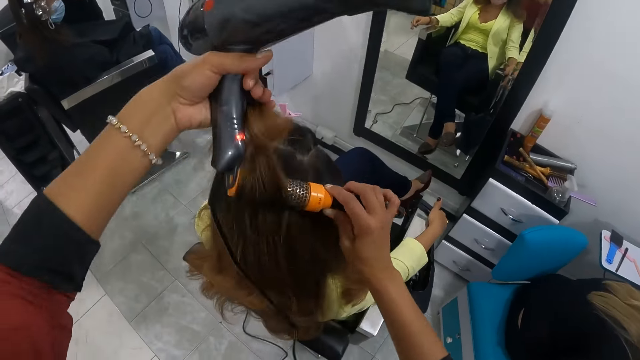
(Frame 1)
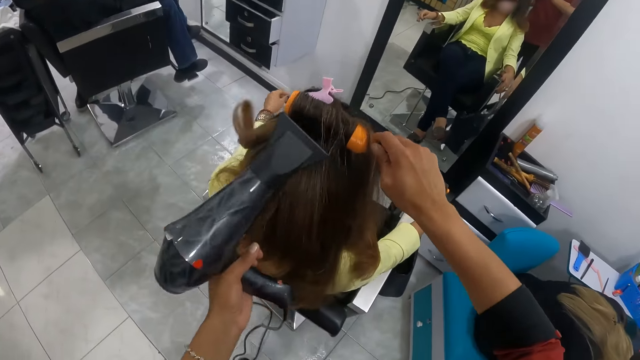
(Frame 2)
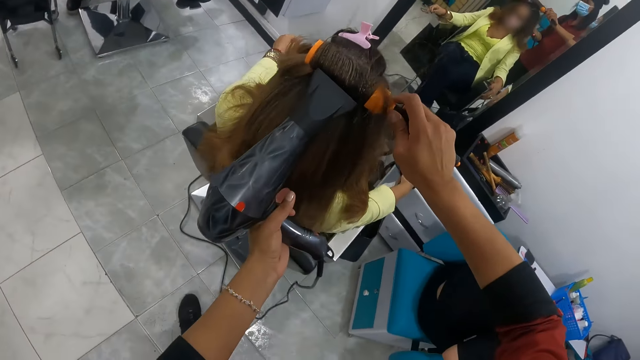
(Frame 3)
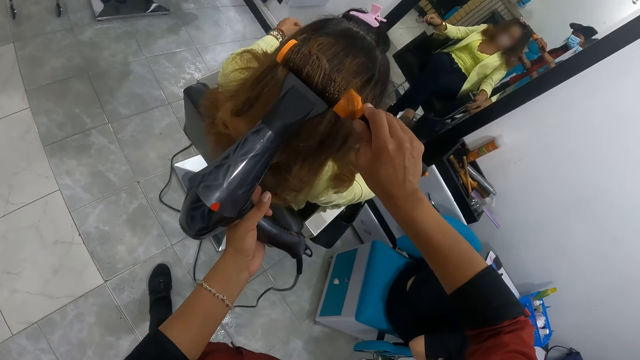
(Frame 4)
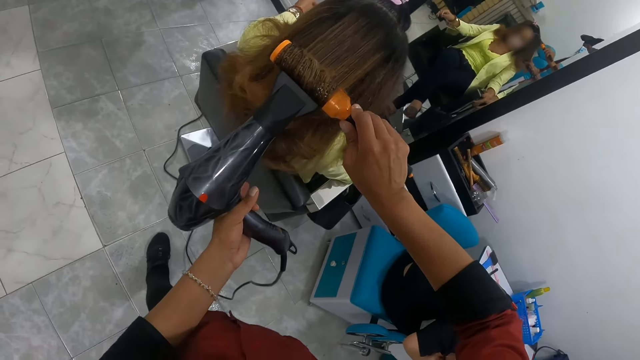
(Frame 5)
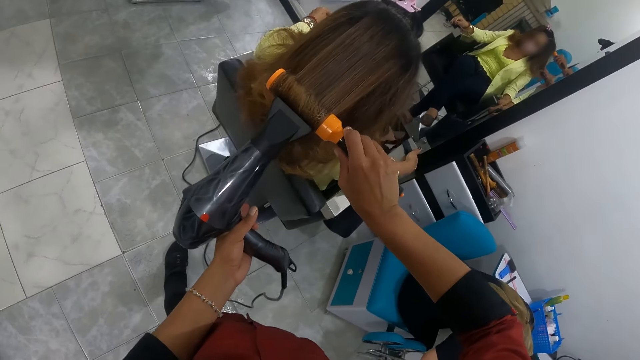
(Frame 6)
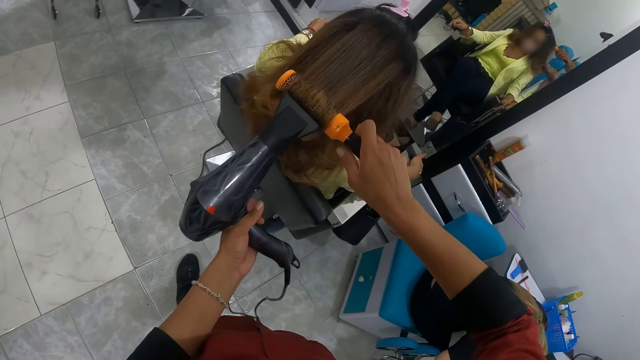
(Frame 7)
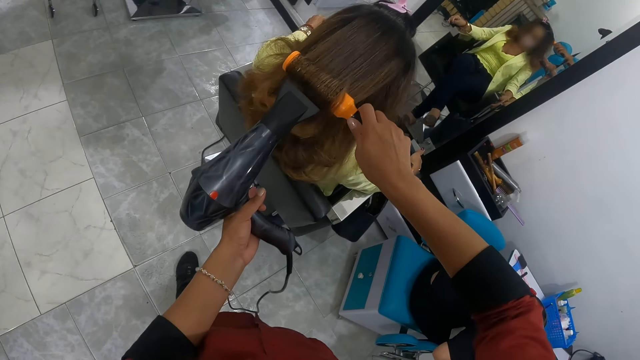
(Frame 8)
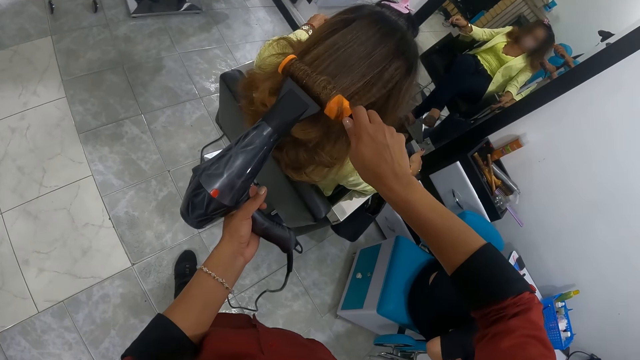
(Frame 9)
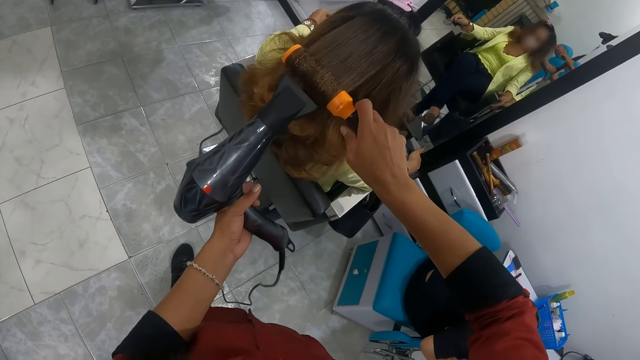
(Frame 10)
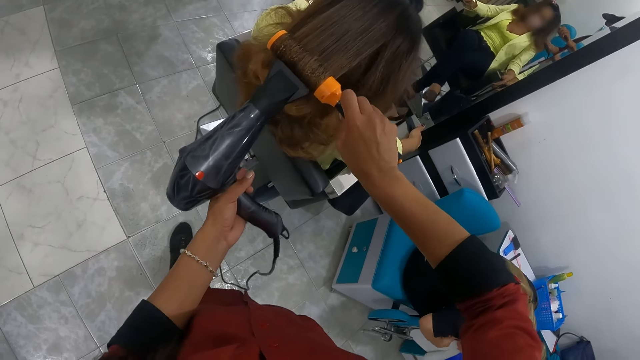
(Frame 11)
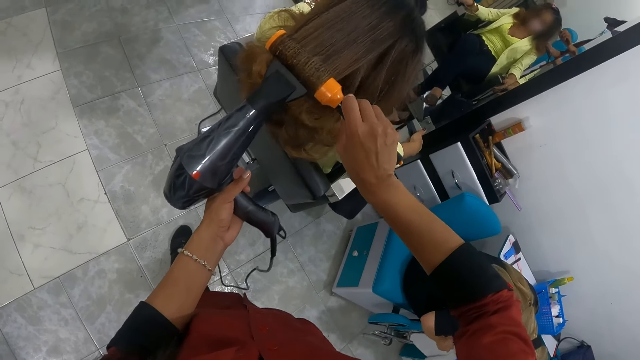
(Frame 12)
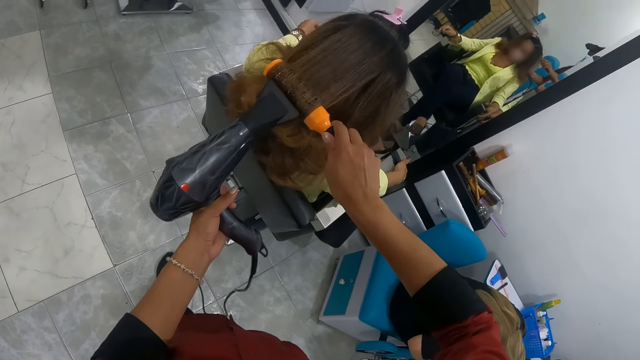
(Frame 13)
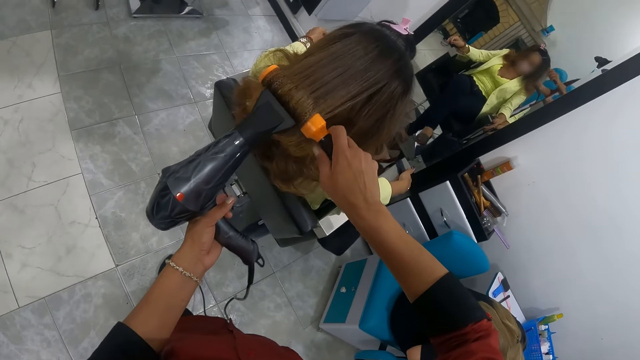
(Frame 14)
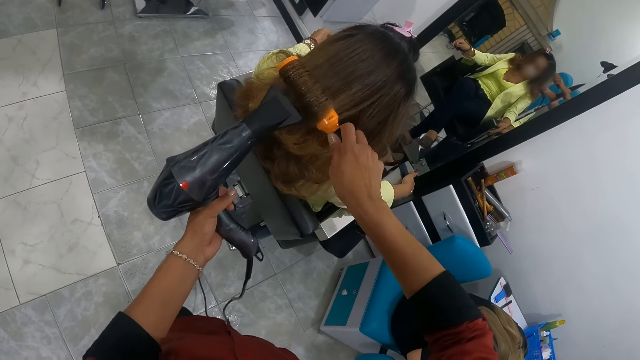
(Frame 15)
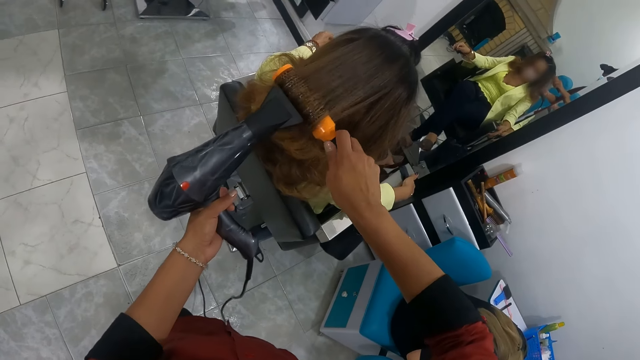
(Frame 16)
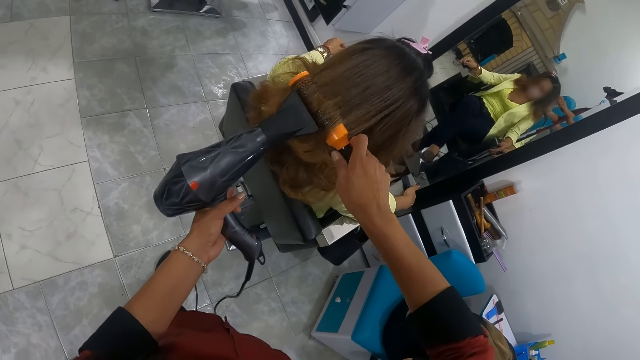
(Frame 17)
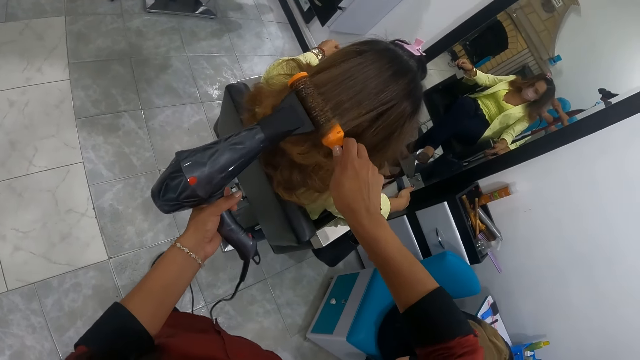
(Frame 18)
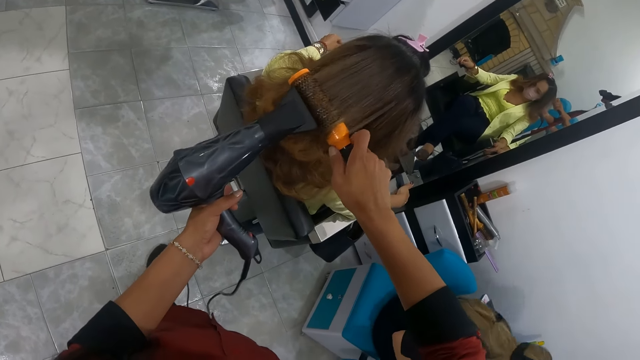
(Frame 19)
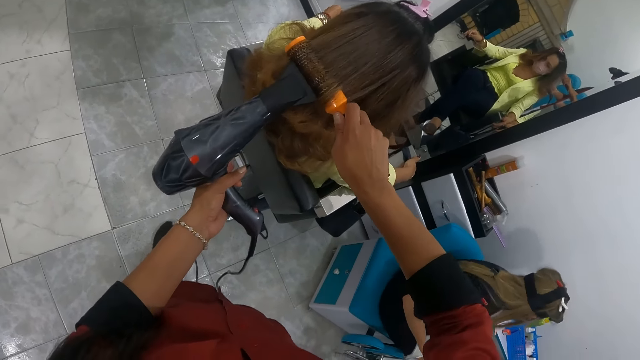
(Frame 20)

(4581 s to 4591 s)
The camera wearer rolls the woman's hair with the roller brush in her right hand. She dries the woman's hair with the hair dryer in her left hand.

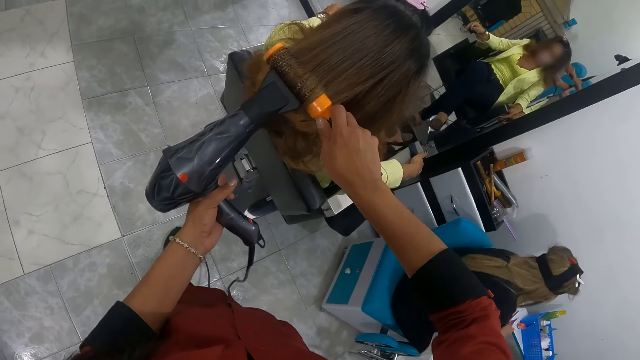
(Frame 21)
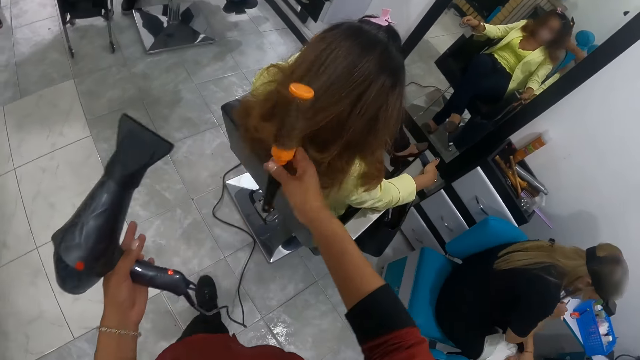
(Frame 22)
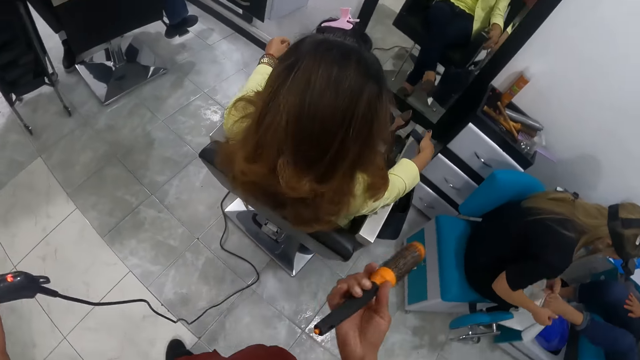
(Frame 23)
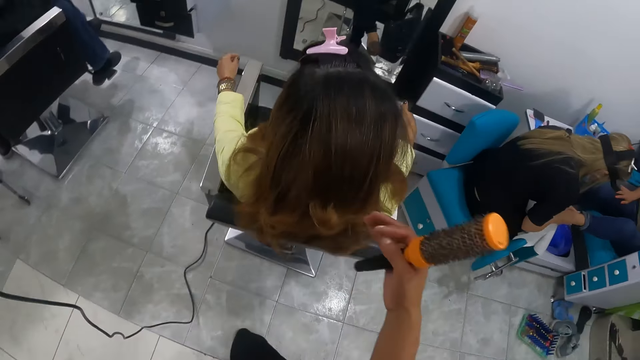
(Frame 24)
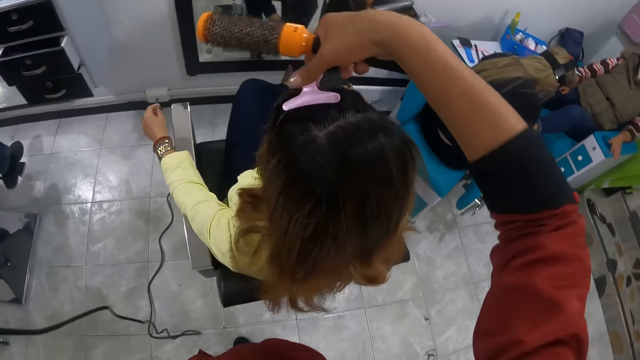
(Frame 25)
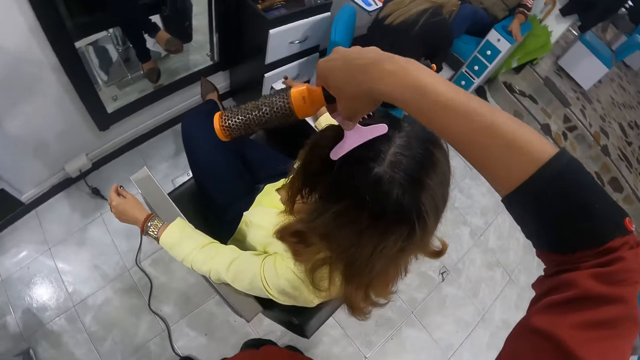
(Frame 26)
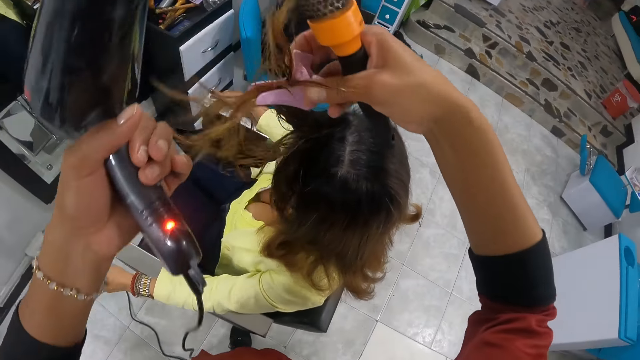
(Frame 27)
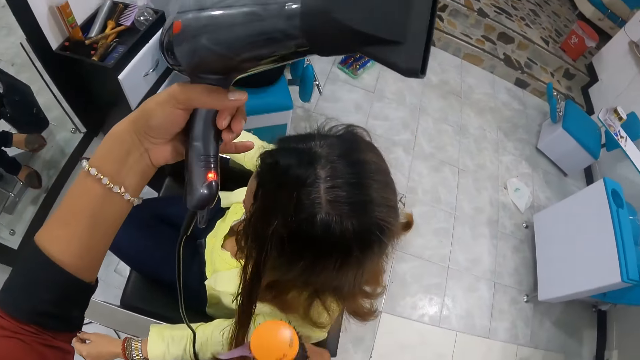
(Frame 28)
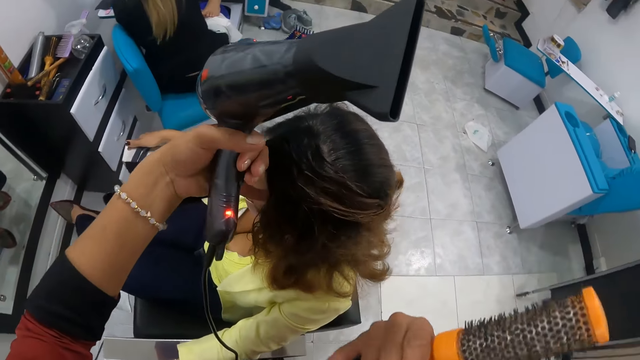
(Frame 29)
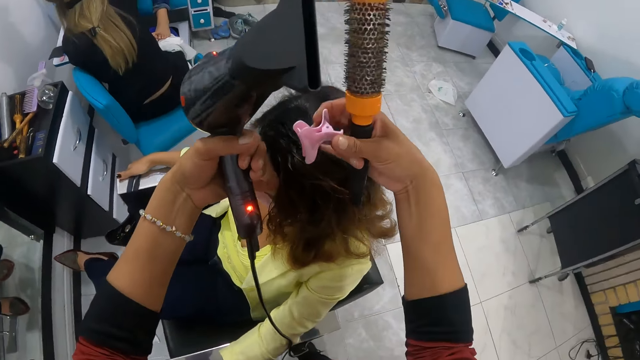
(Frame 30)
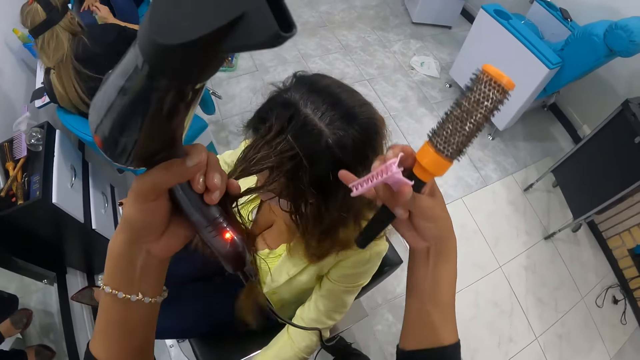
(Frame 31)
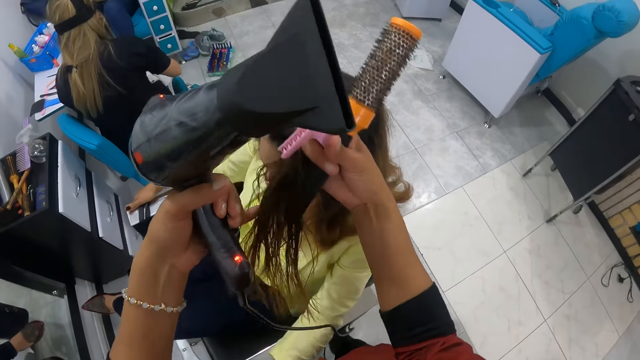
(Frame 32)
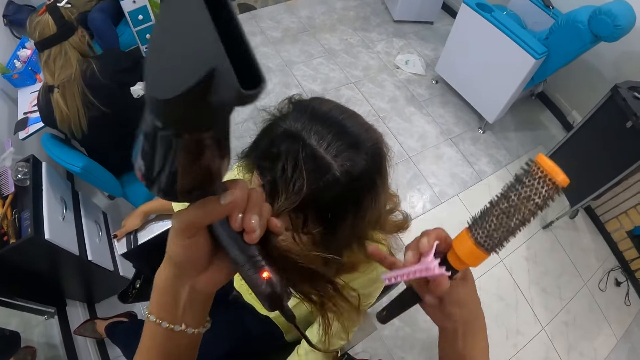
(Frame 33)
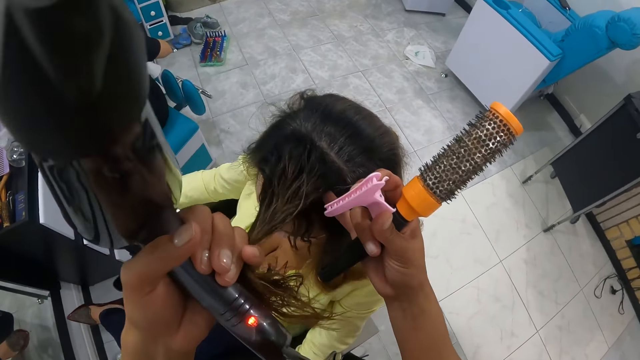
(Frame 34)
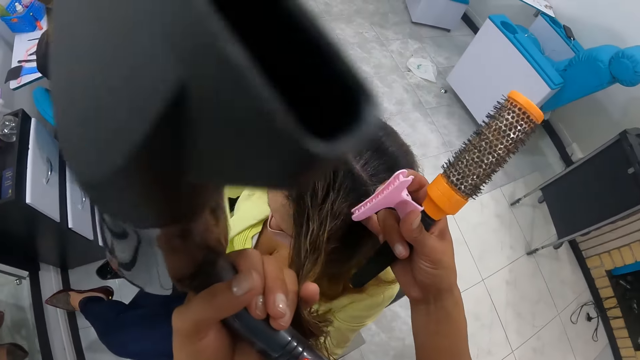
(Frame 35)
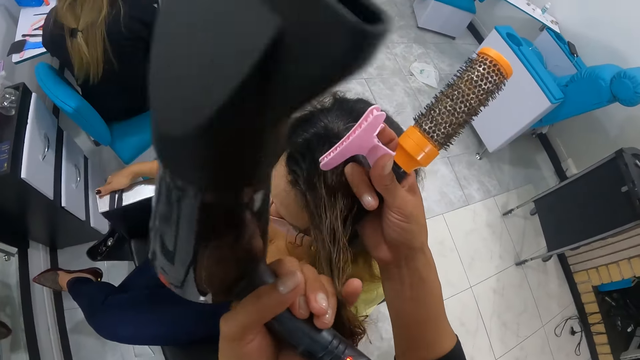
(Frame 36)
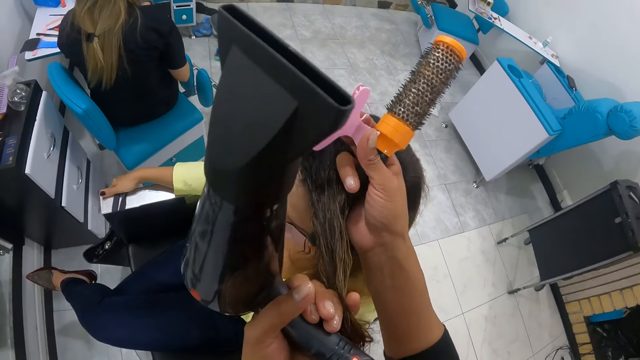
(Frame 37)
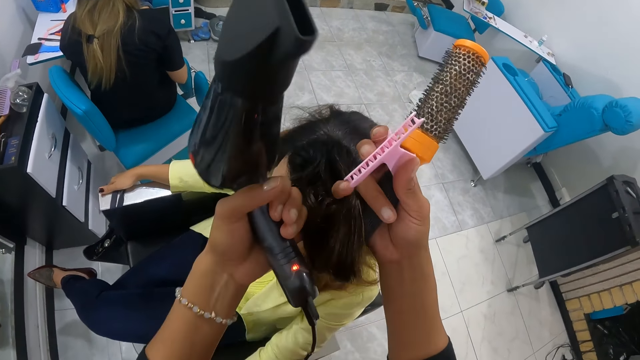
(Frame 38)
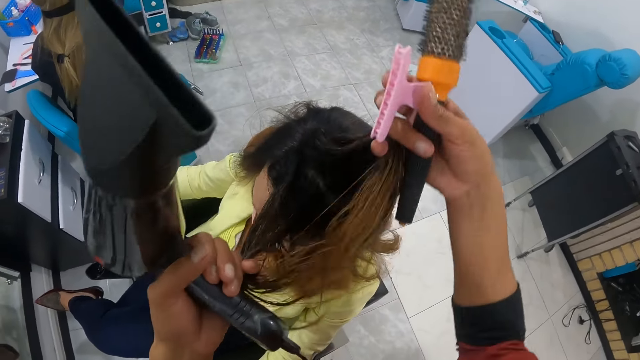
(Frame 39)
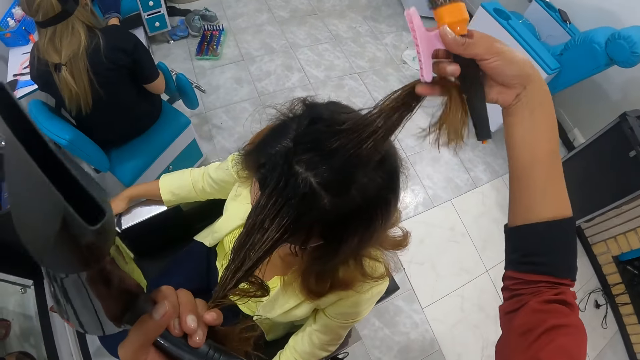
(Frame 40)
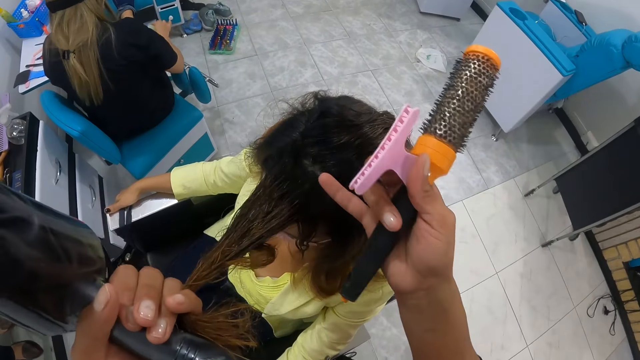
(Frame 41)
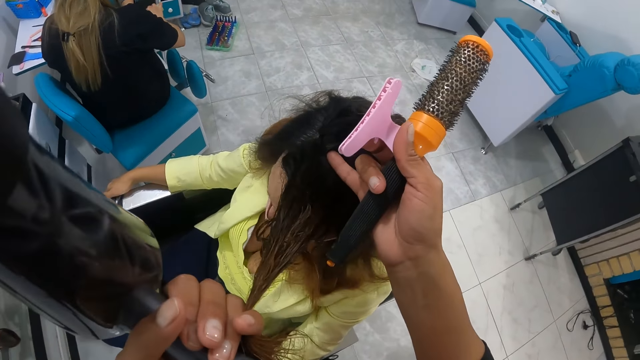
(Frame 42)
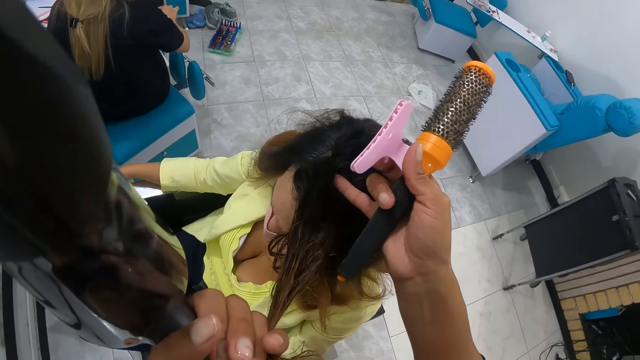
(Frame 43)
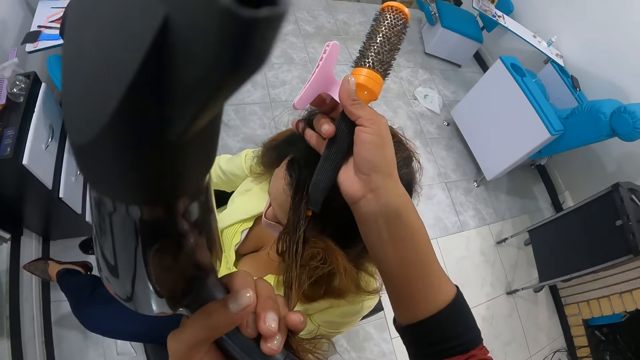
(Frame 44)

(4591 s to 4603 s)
The camera wearer removes the hair clip from the woman's head with her right hand. She touches the woman's hair with both hands. She adjusts the woman's hair. She separates the woman's hair with her right finger.
